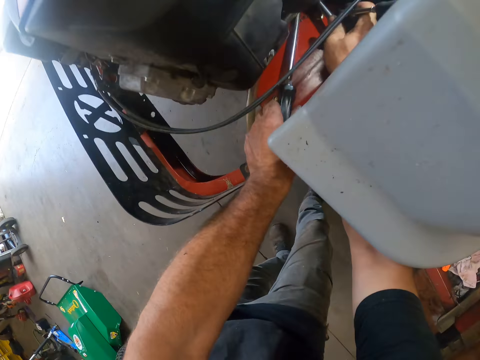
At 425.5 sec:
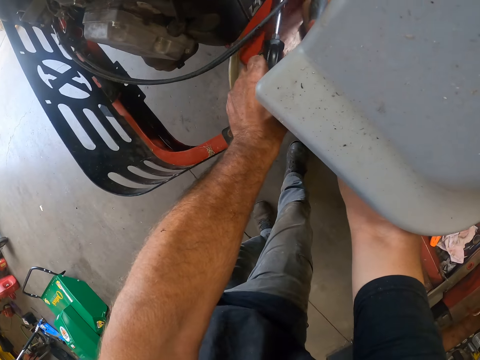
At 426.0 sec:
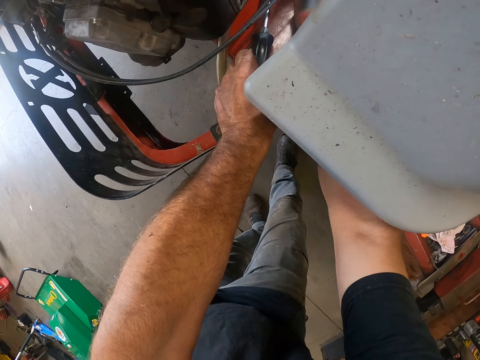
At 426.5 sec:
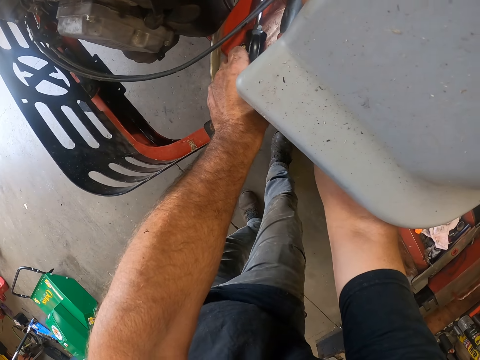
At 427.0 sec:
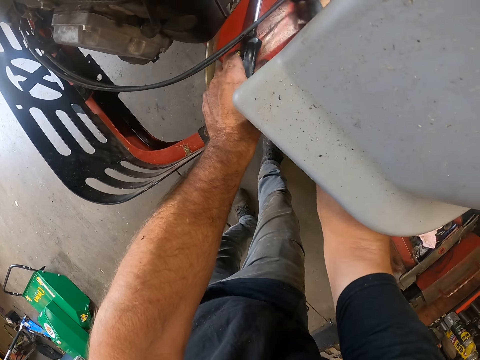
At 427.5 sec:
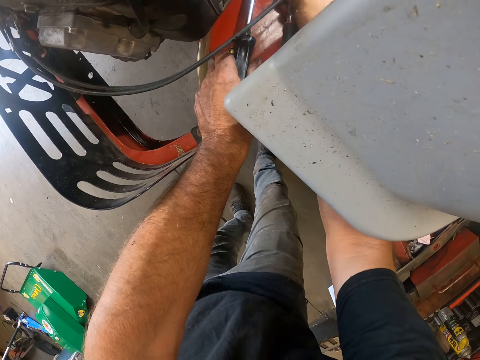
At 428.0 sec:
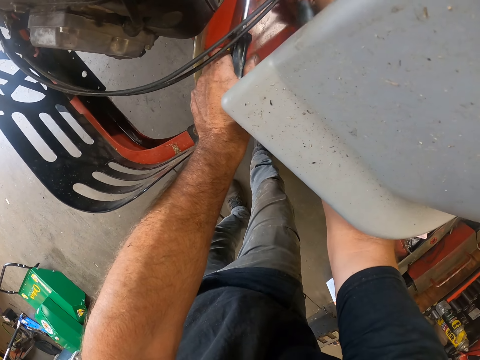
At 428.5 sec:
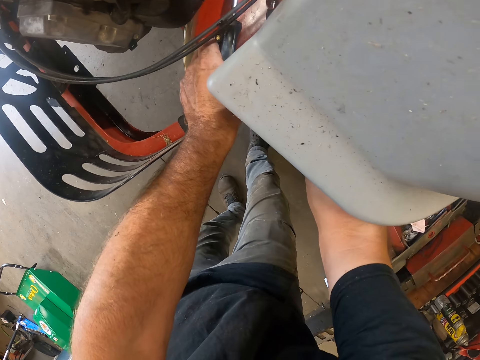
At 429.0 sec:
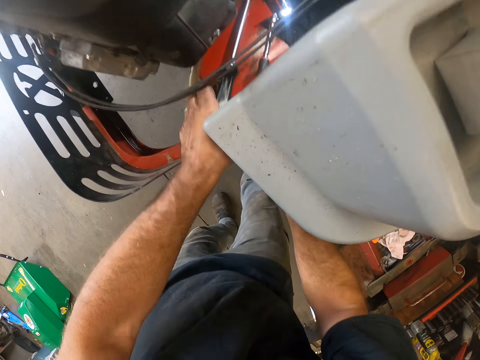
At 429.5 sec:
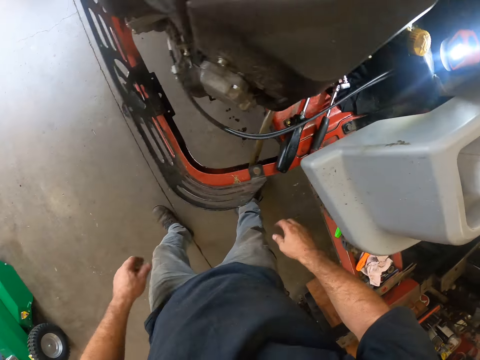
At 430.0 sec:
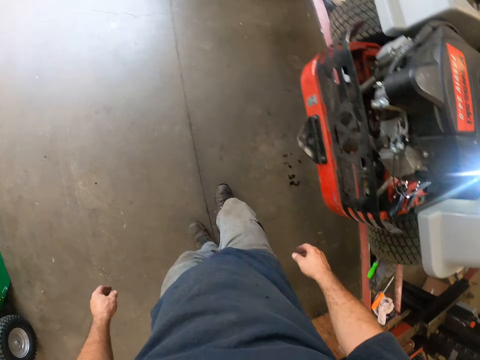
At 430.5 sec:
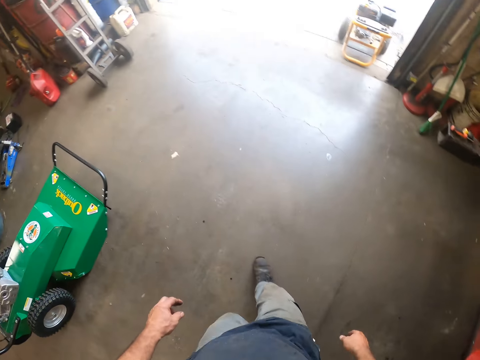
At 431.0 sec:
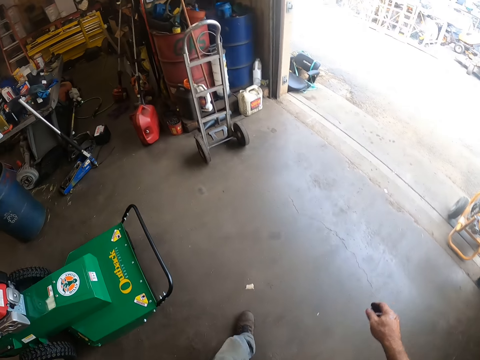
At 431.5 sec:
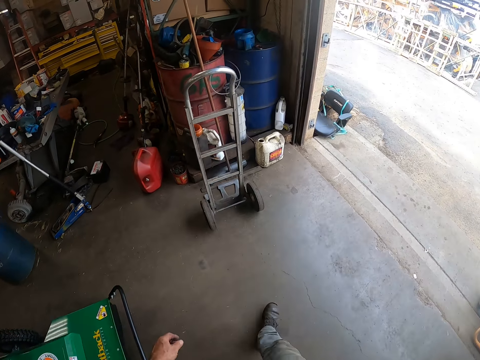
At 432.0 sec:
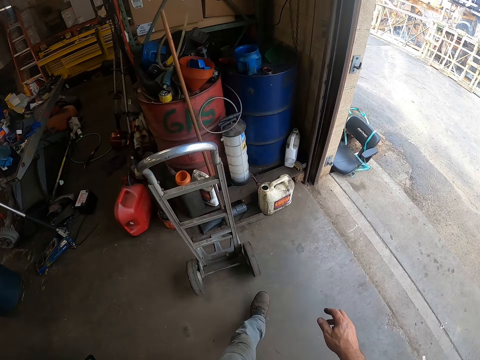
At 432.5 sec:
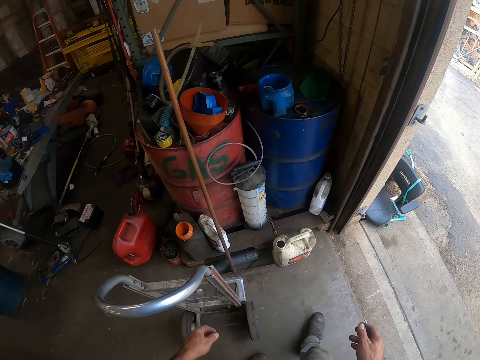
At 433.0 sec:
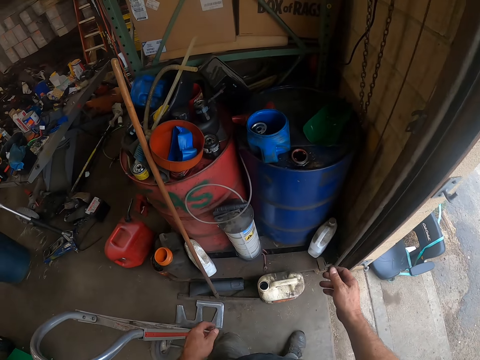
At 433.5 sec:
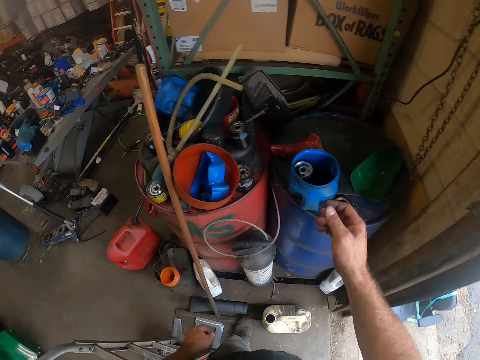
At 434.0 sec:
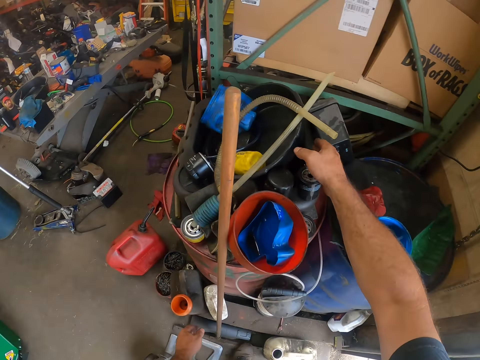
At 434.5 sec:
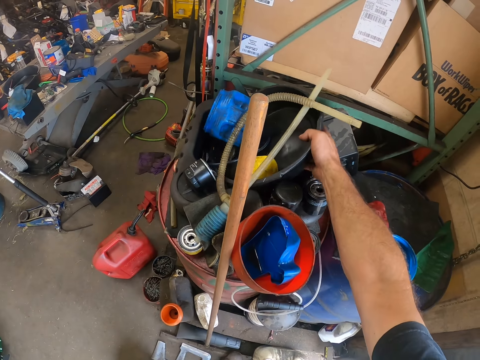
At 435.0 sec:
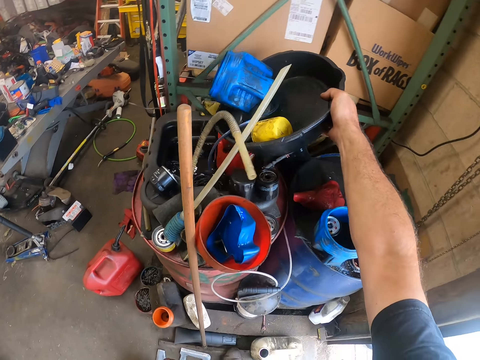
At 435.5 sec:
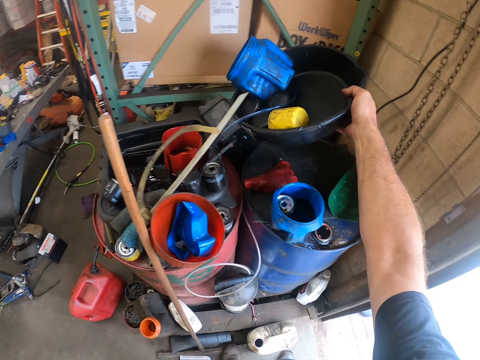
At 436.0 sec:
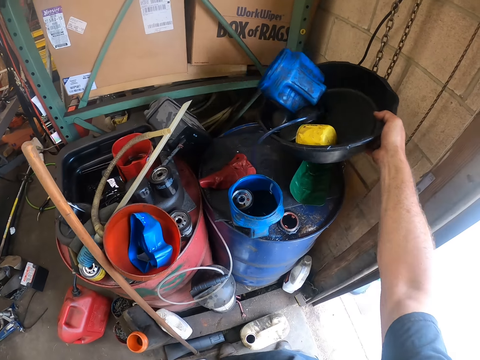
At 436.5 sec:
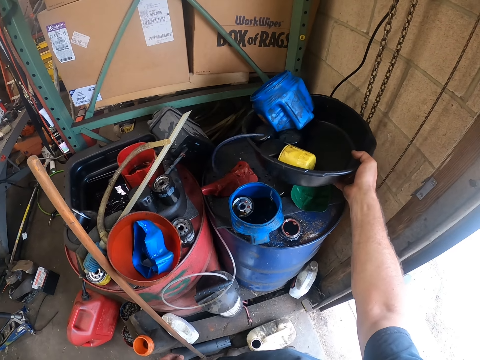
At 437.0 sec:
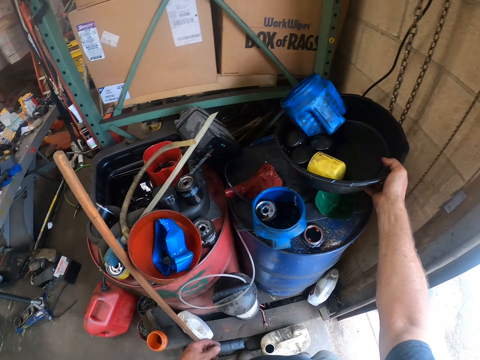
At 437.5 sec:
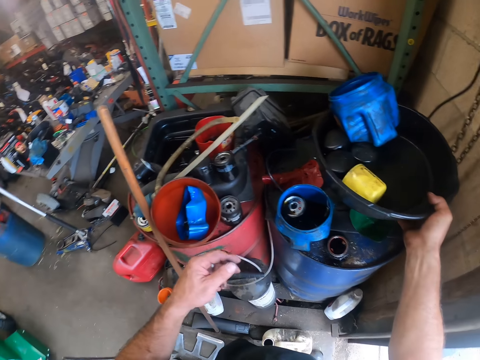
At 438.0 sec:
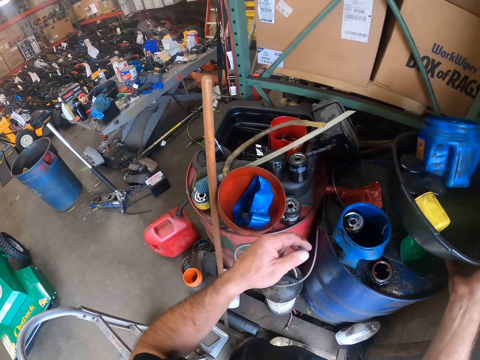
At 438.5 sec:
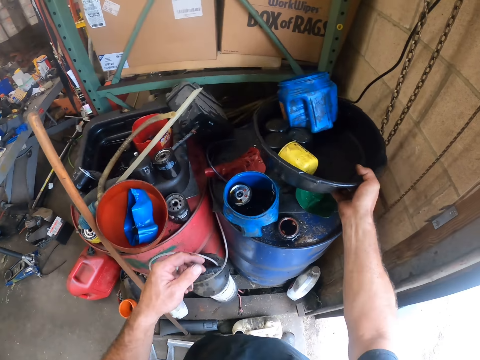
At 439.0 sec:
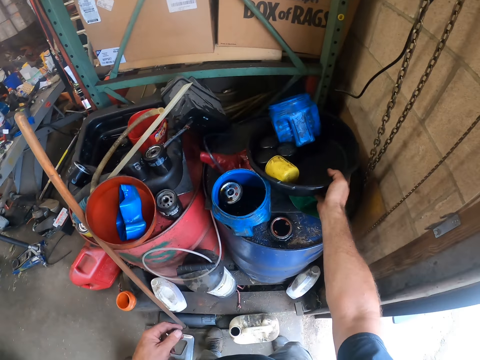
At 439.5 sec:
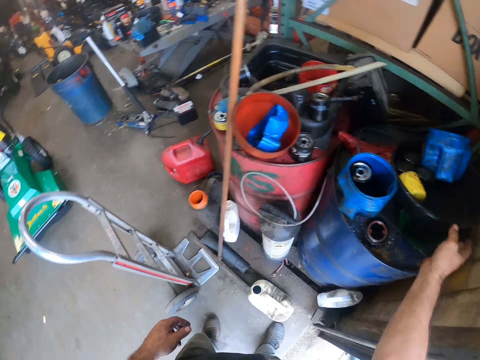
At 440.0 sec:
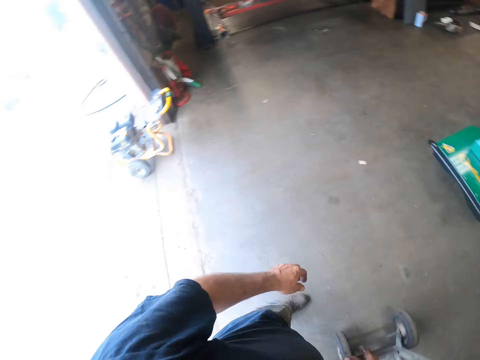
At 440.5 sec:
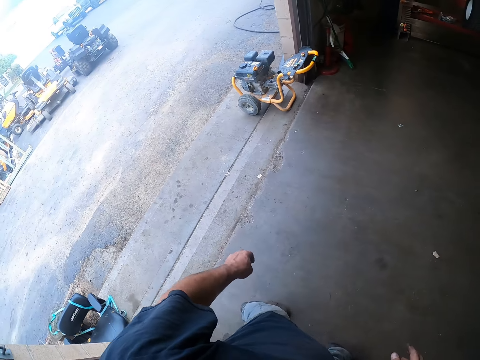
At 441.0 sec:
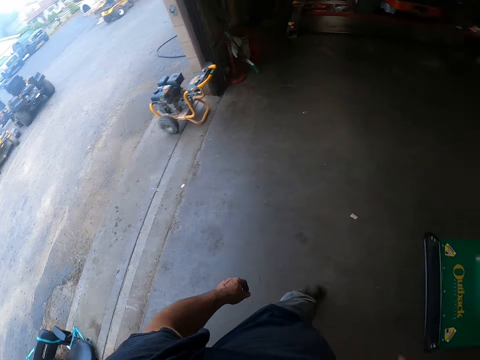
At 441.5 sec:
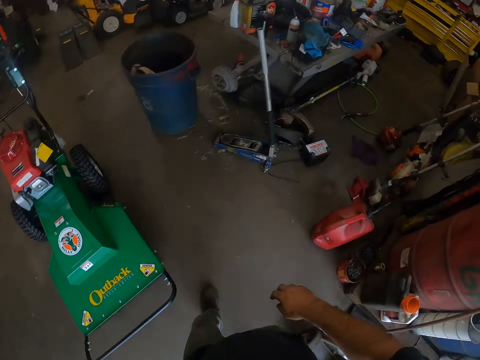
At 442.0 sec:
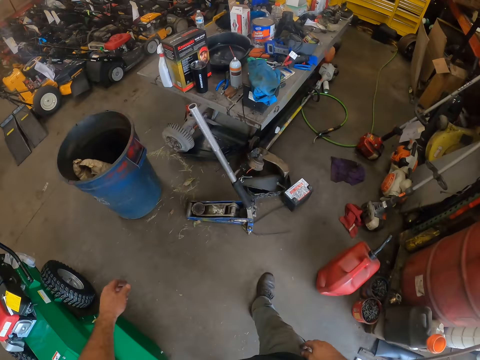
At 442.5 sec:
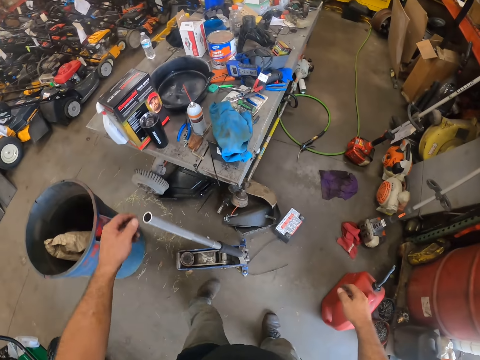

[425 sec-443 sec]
The camera wearer removes his hands from the lawn mower. He walks in the workshop towards the entrance. He holds a basin. He picks up a black bowl on top of a drum with his right hand. He places the black bowl on top of another drum with his right hand. He places the basin on the table. He walks in the workshop.

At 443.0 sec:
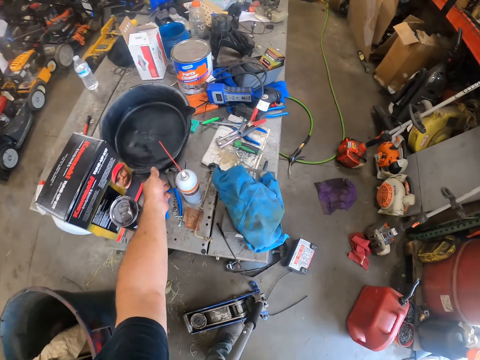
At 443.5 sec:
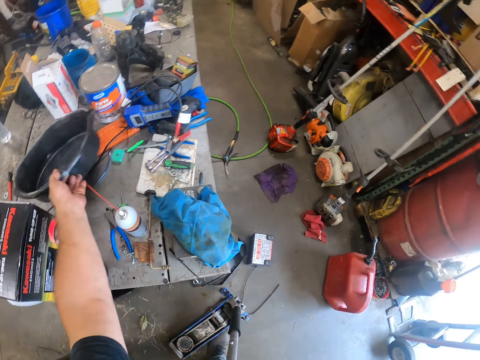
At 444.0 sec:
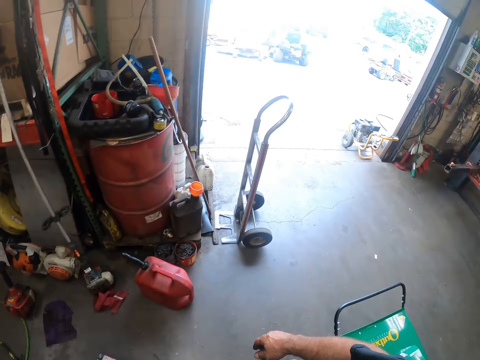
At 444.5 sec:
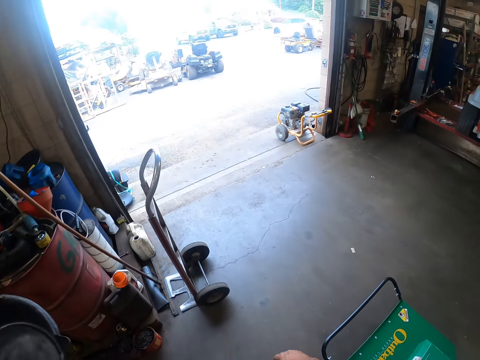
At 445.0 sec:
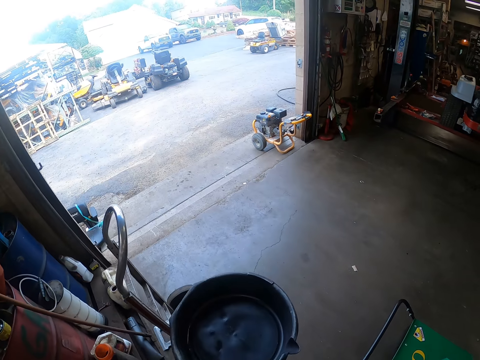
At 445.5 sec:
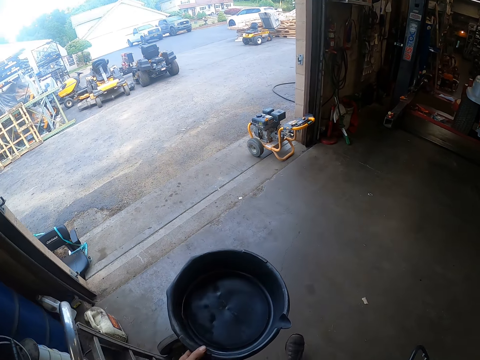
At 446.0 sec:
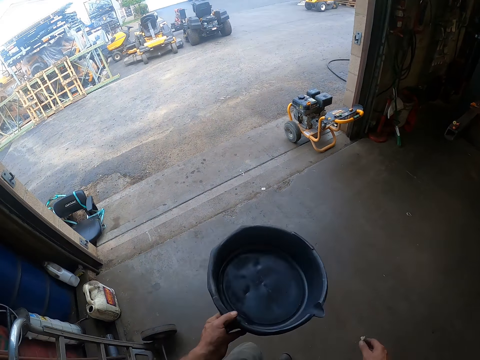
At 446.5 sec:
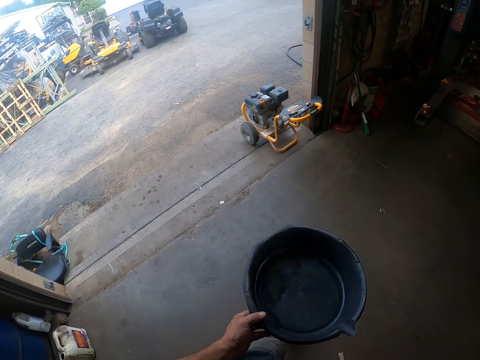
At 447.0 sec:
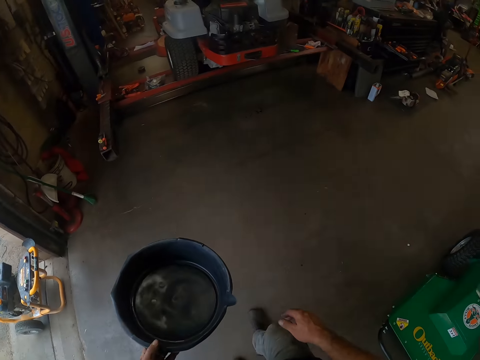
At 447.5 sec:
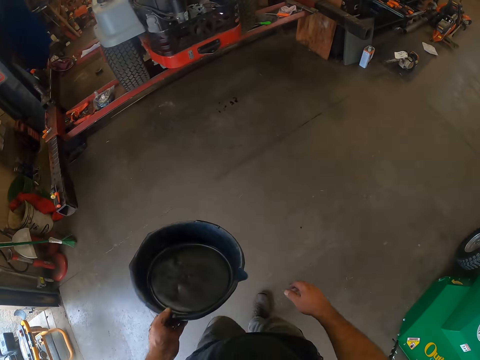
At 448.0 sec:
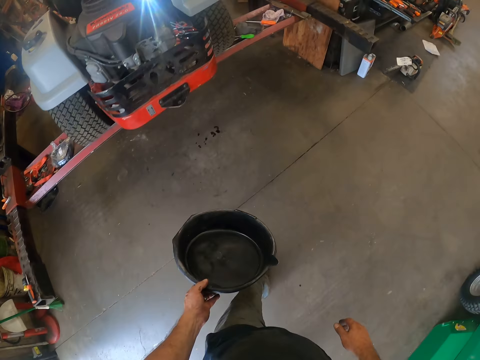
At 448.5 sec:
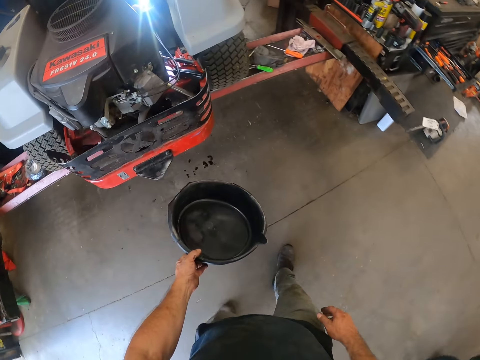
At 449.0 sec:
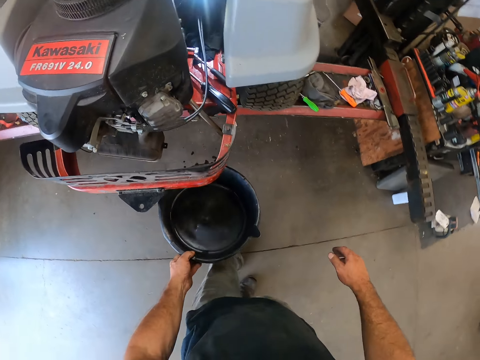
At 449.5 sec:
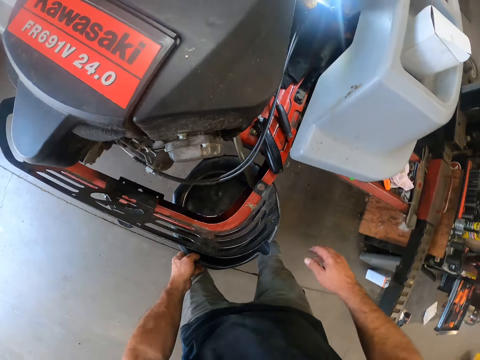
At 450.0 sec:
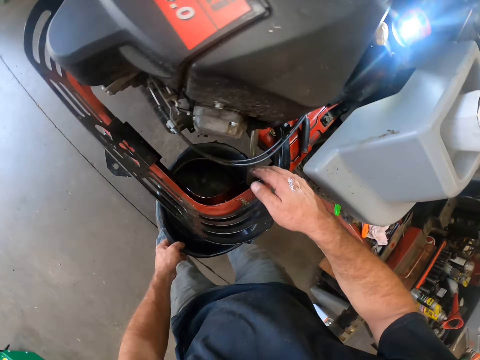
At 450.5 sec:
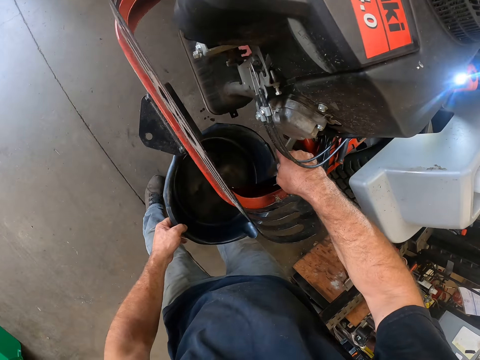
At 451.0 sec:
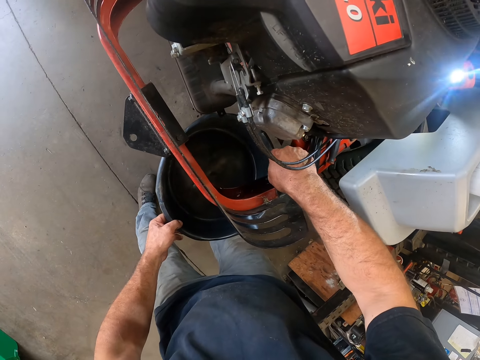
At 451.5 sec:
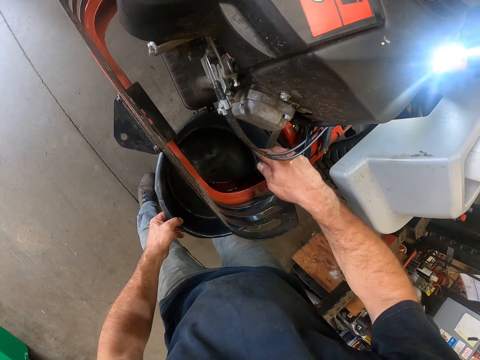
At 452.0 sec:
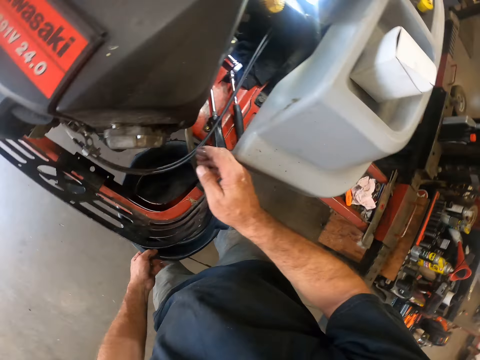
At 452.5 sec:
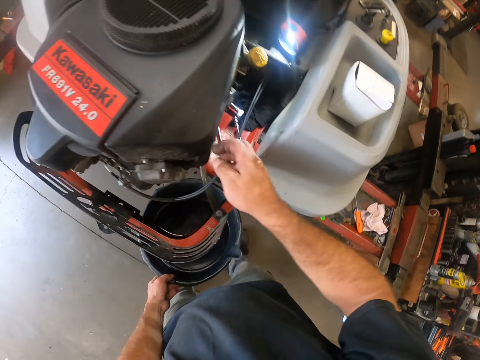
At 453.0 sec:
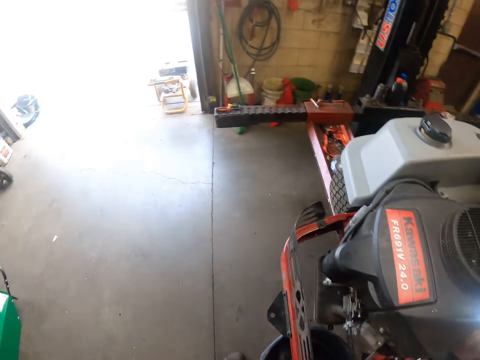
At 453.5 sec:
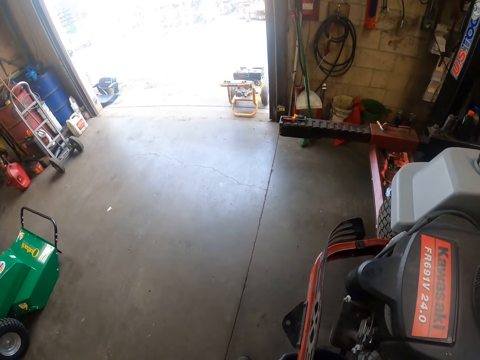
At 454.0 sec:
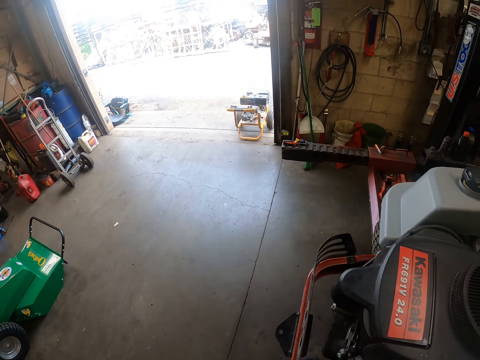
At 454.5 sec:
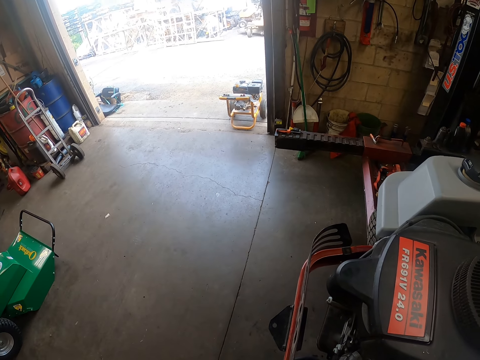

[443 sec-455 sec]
The camera wearer picks up another black bowl or basin with his left hand from the workshop bench. He walks in the workshop back towards the lawn mower carrying the basin. He places the black bowl underneath the lawn mower. He holds a hose or pipe underneath the lawn mower. He looks in the workshop.
